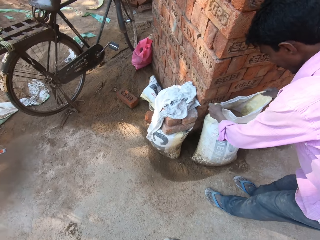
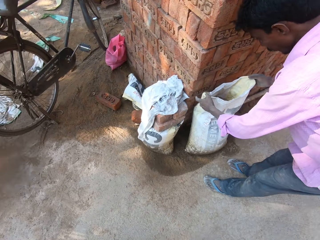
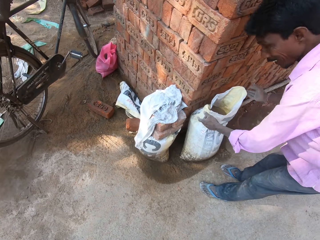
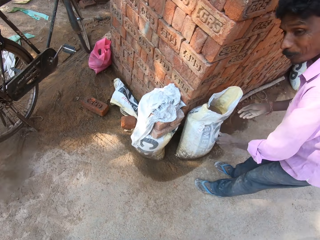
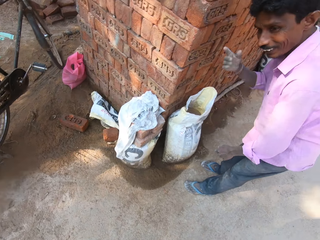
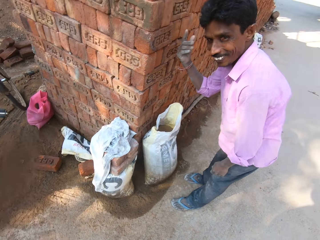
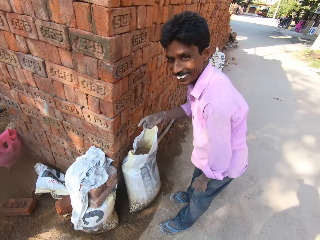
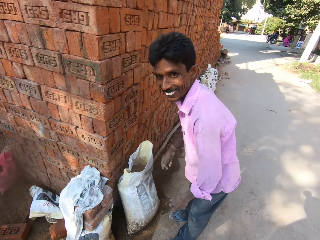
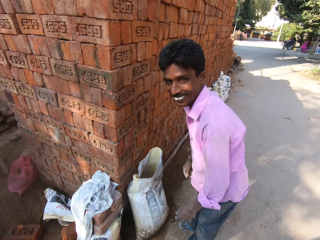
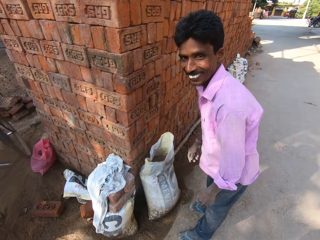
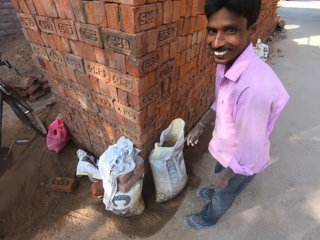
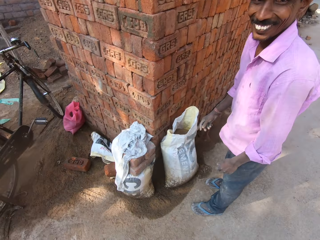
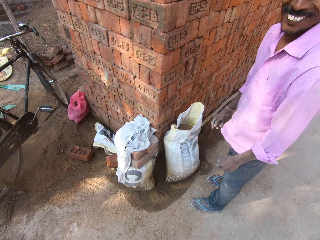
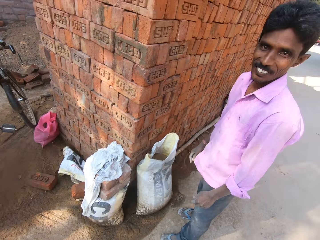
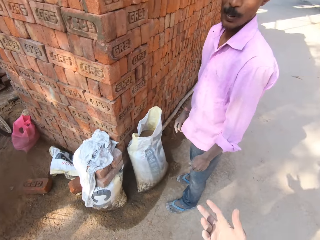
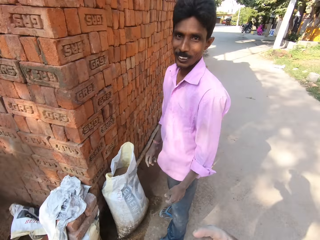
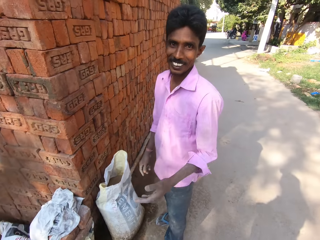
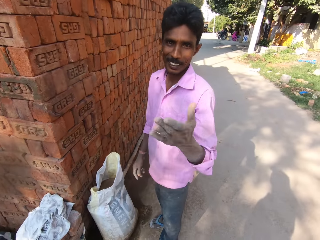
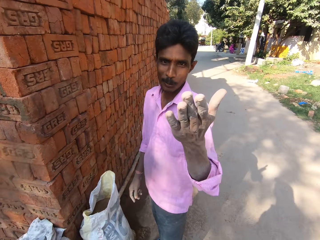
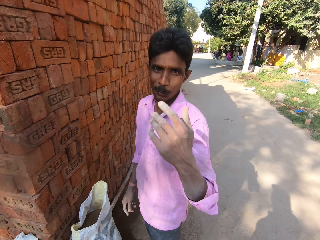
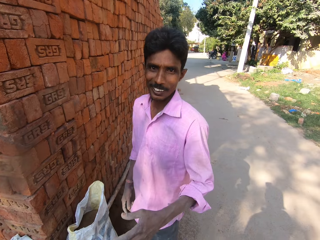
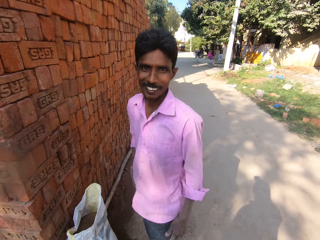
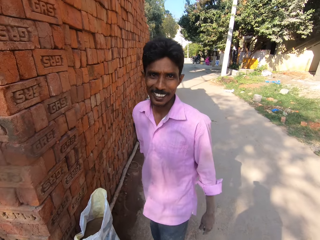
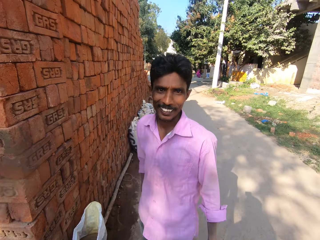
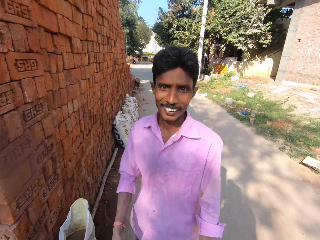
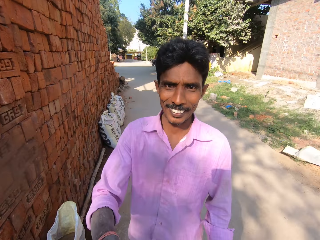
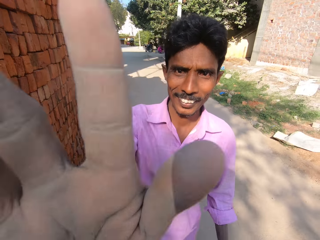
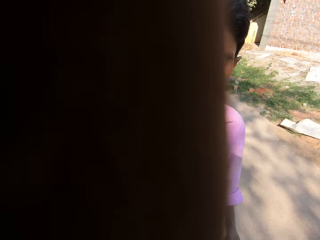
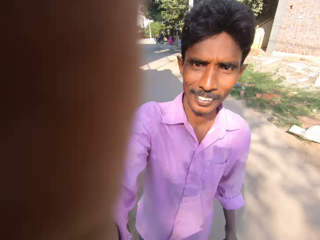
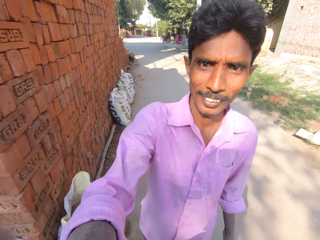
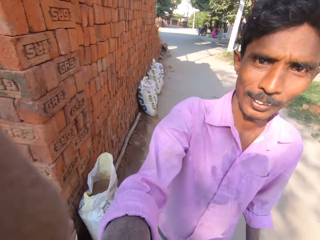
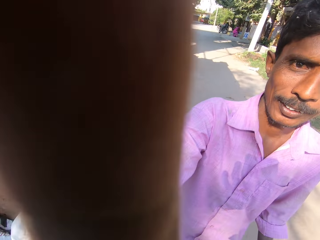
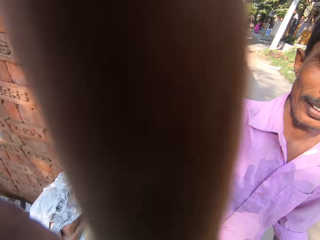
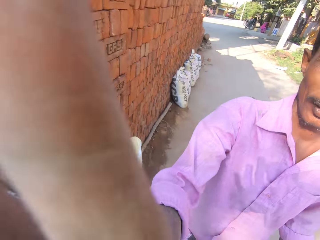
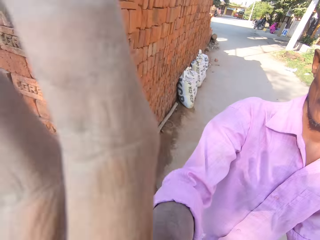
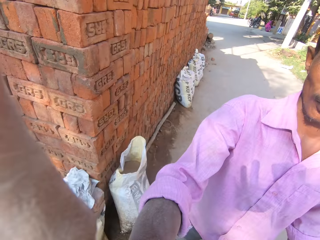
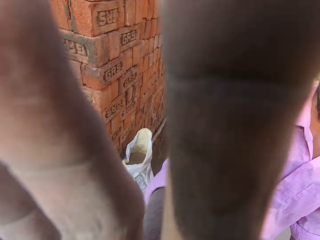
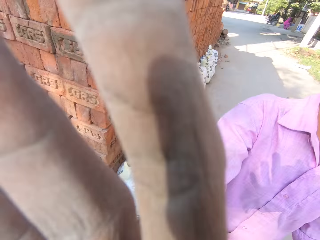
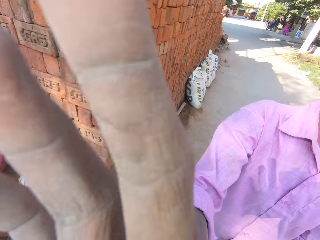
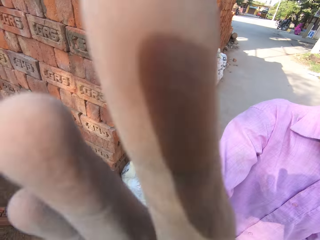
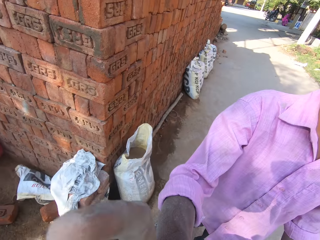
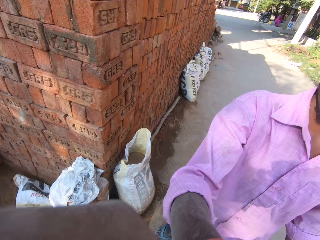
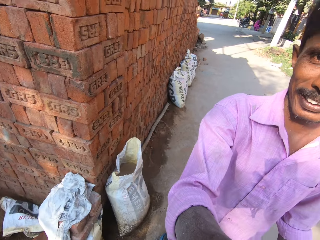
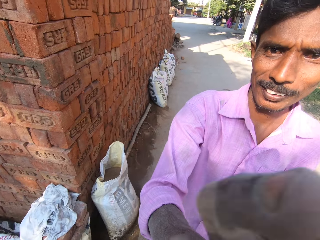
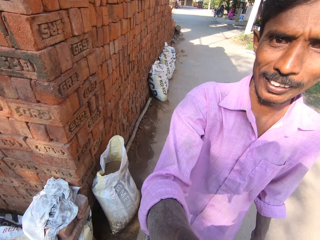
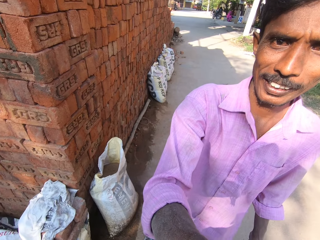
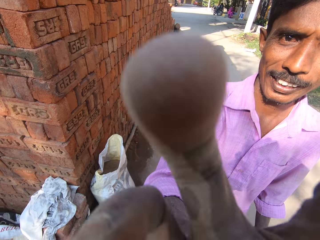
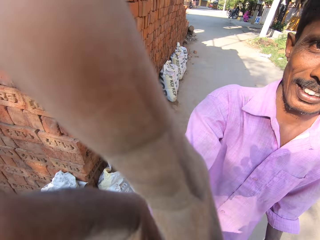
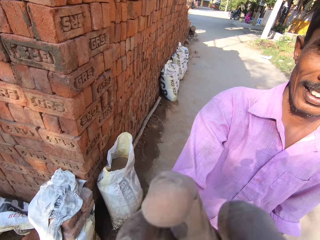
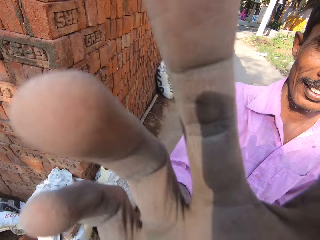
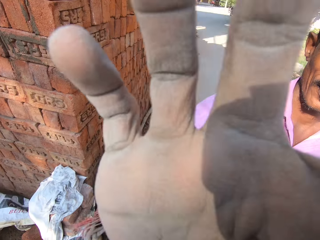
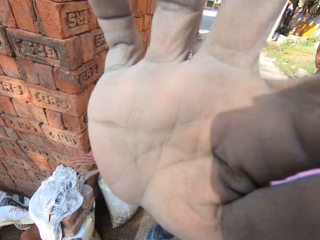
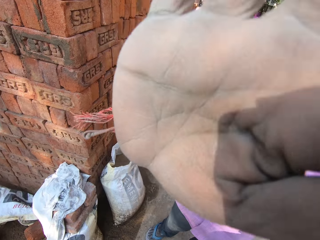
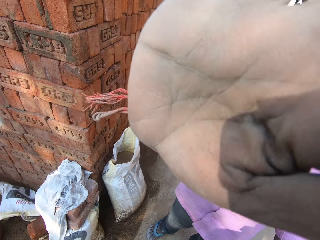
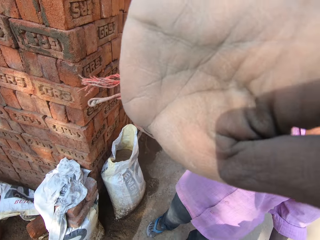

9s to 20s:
A person converses with the camera wearer. The person wipes the camera wearer's camera.

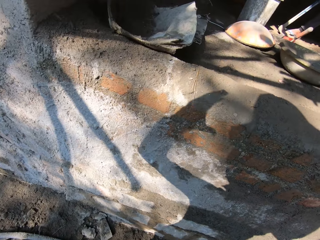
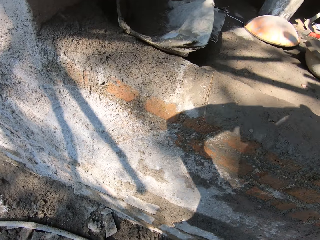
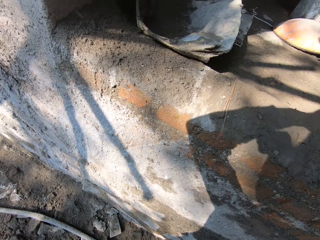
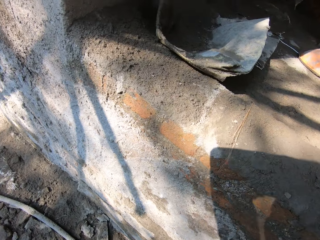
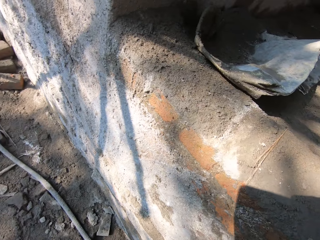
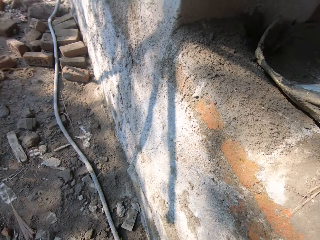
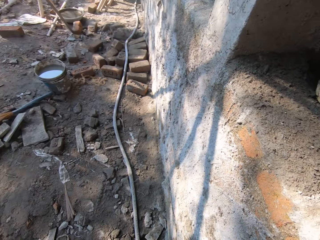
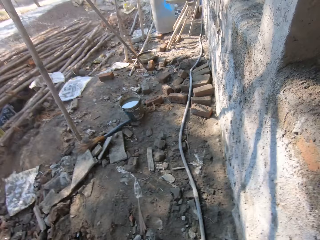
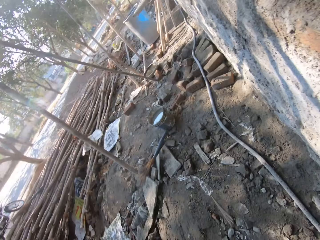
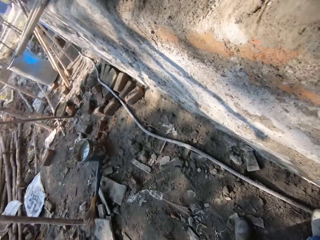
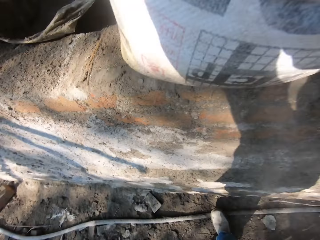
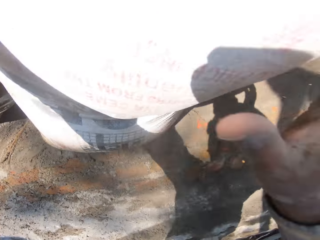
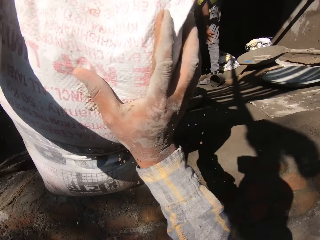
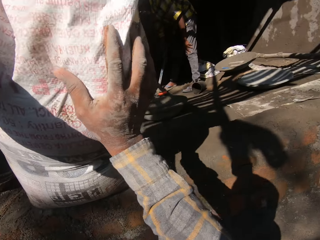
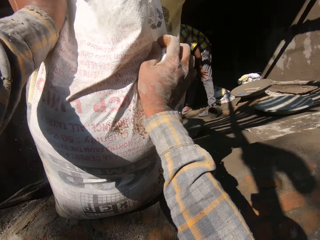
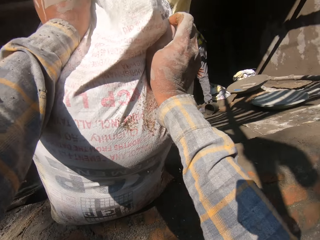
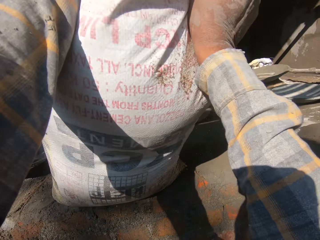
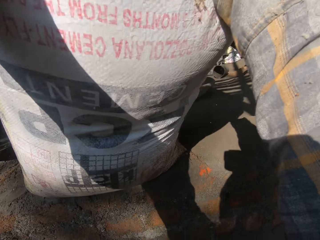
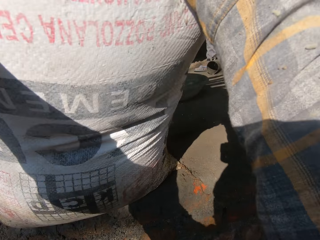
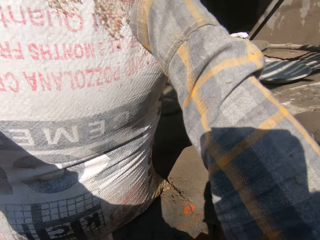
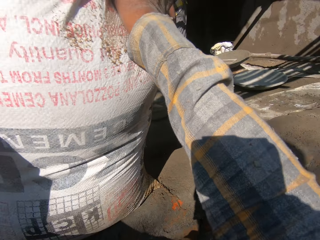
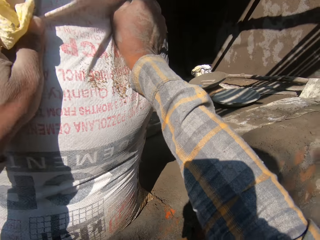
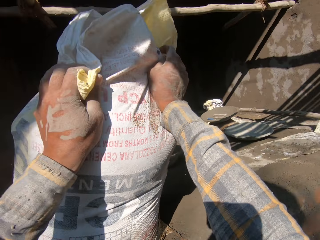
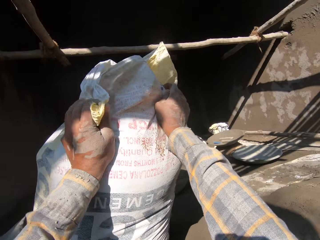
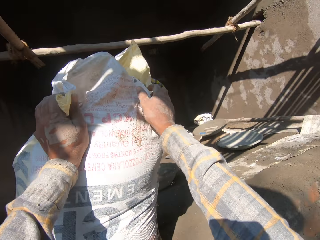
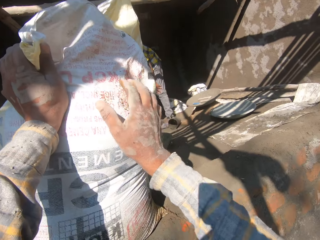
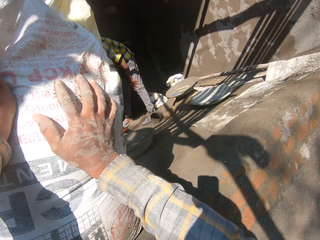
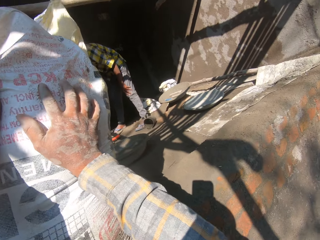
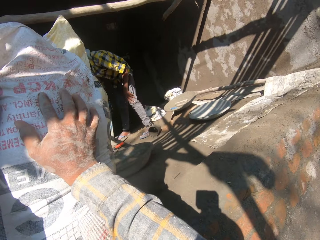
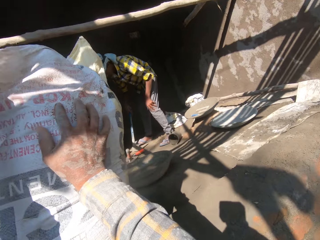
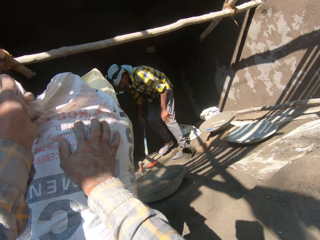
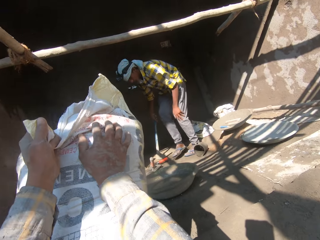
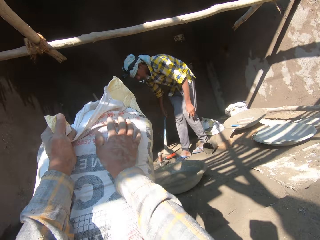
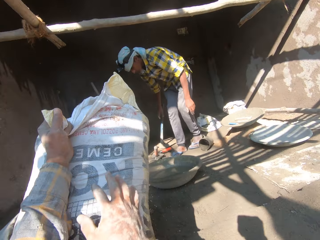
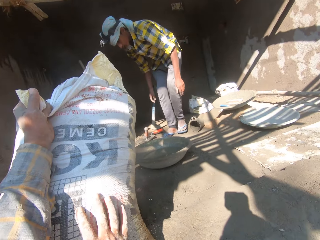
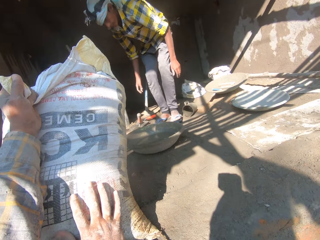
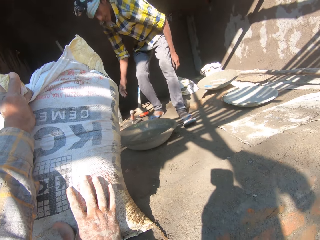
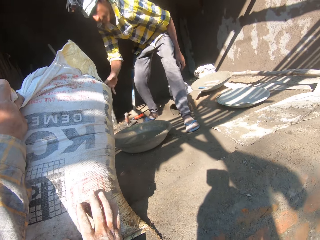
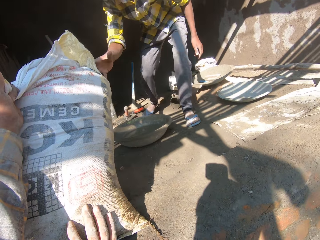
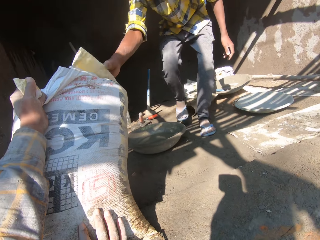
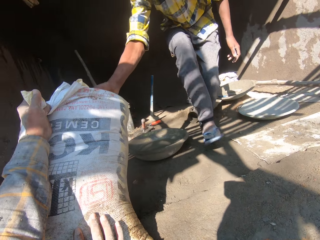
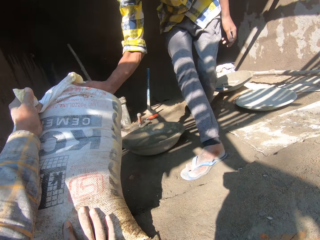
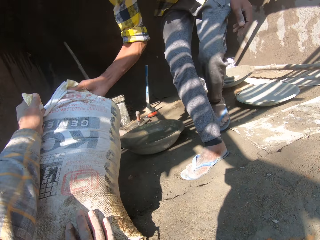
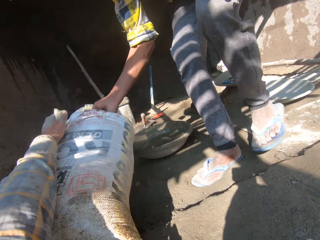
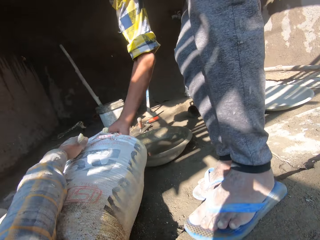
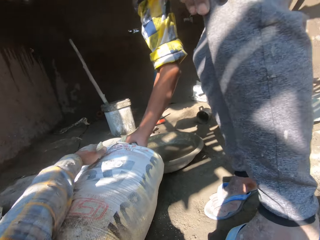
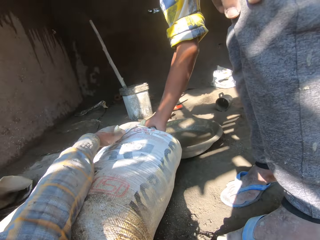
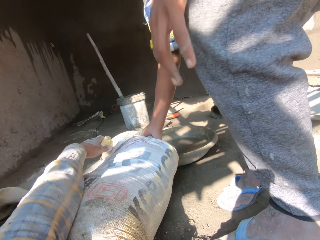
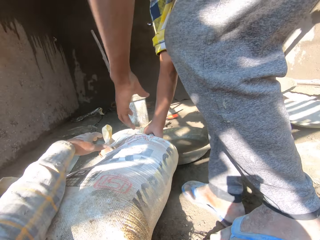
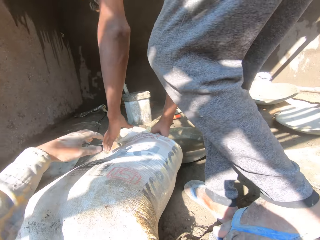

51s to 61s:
The camera wearer puts the sack on the floor. They hold the sack. They push the sack. A person picks up the sack from the camera wearer. The person holds the sack.
